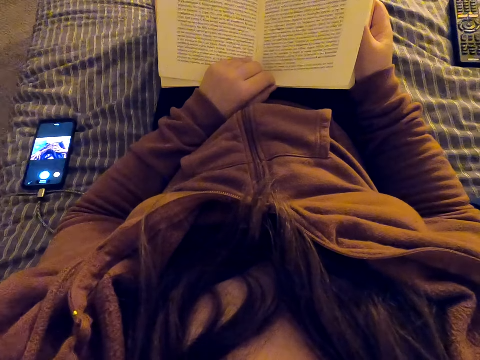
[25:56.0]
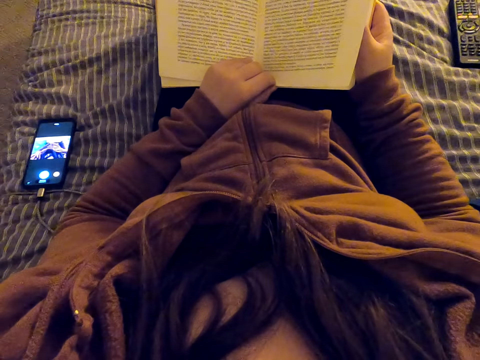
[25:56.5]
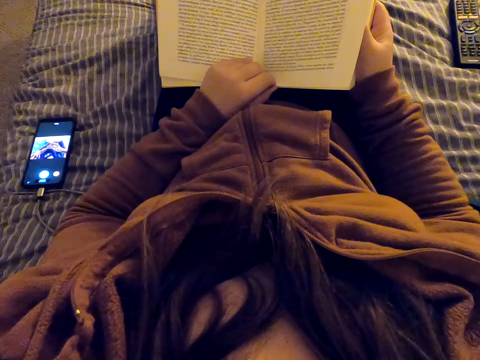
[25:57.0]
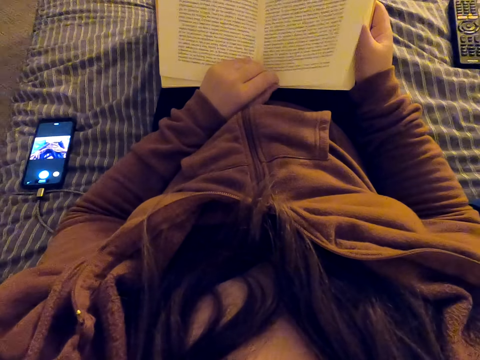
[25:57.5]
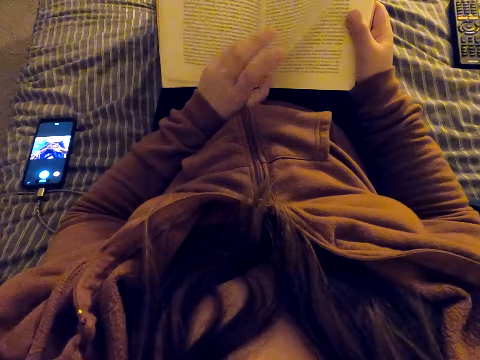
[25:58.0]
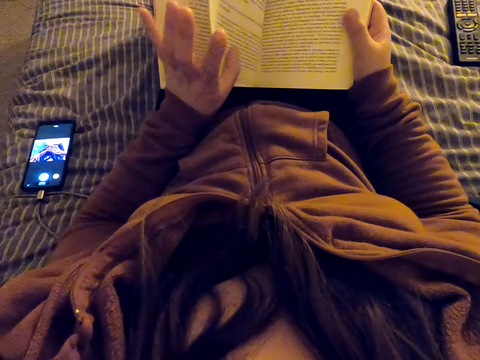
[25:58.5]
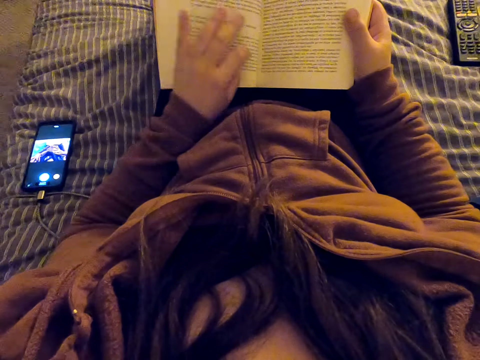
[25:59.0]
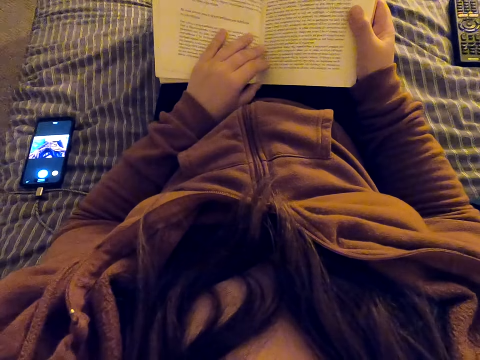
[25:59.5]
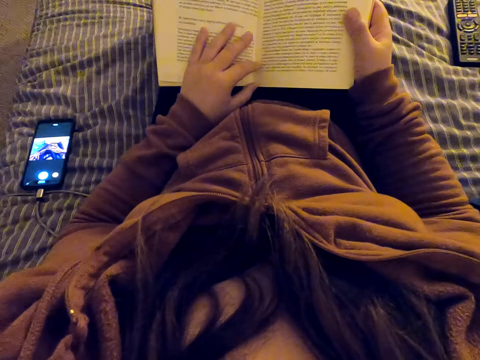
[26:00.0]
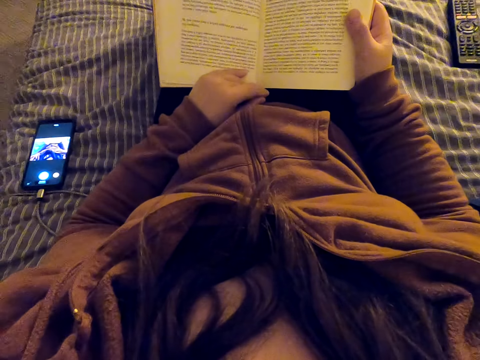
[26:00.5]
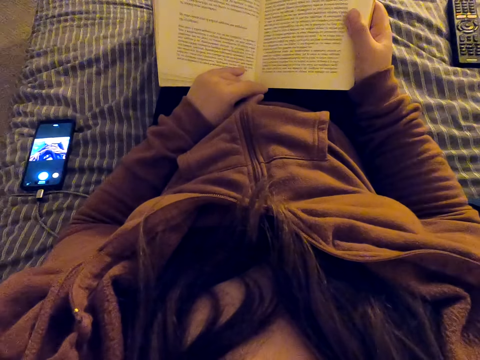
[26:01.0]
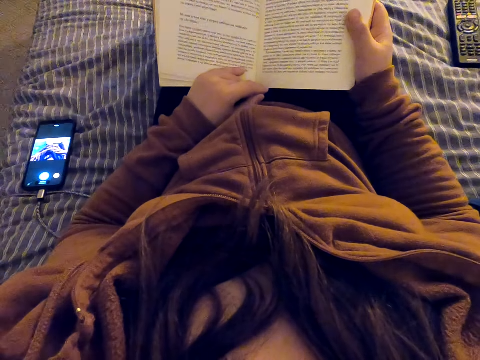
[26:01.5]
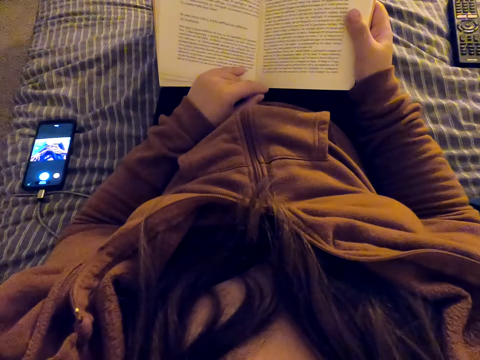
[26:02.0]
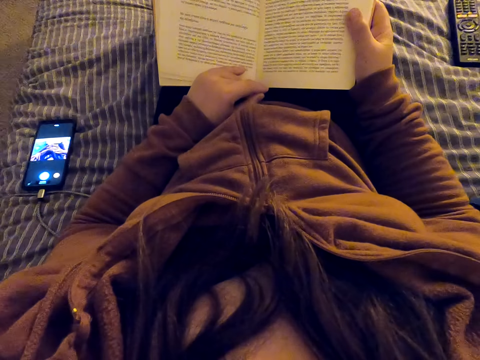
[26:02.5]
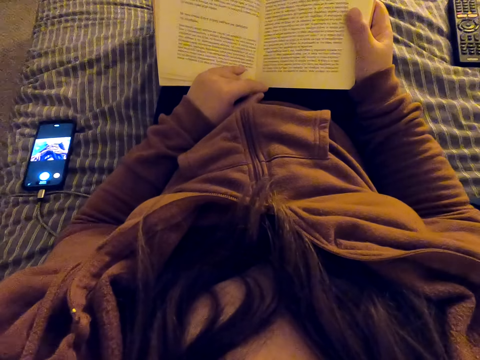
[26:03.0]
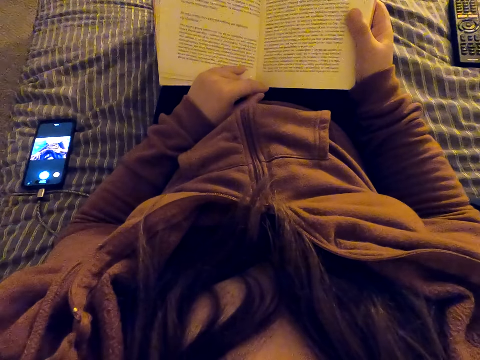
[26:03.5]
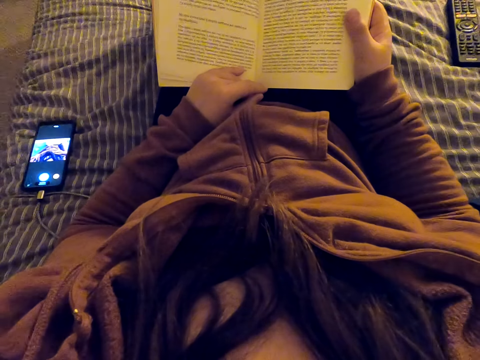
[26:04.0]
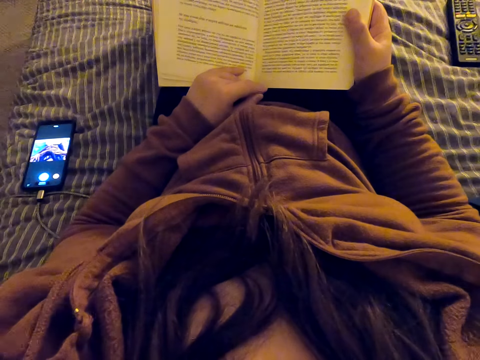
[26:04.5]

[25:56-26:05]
The camera wearer turns a page of the book. They move the left hand. They read the book.

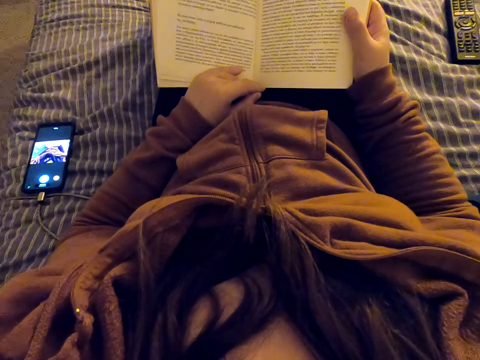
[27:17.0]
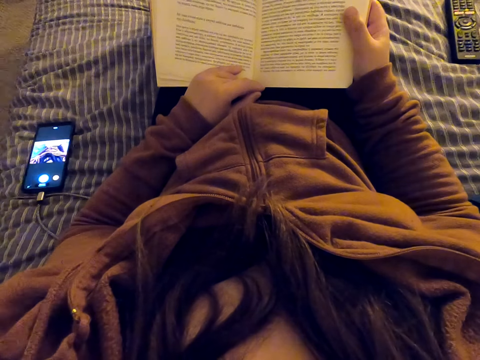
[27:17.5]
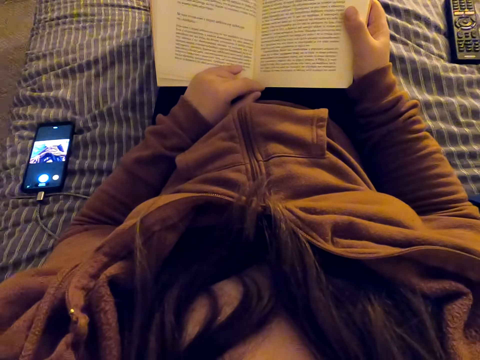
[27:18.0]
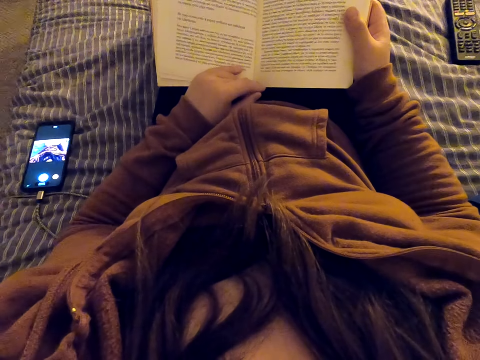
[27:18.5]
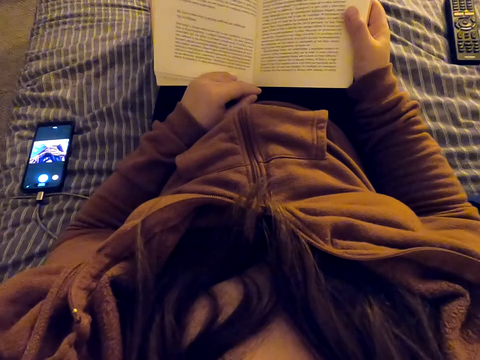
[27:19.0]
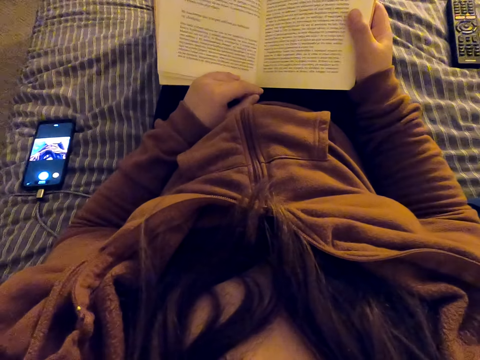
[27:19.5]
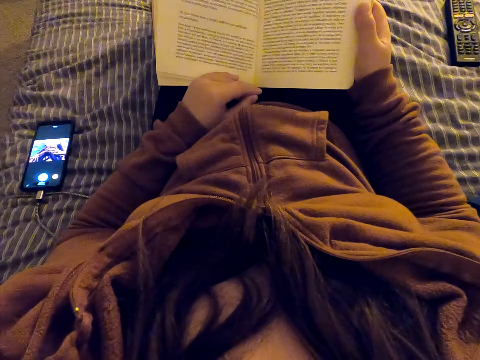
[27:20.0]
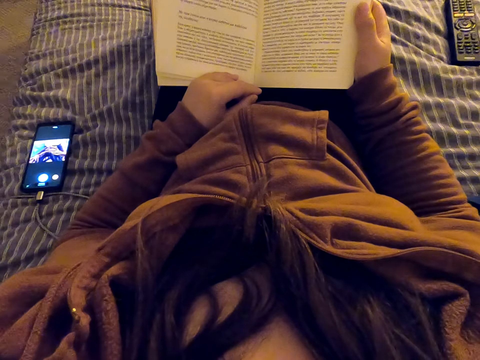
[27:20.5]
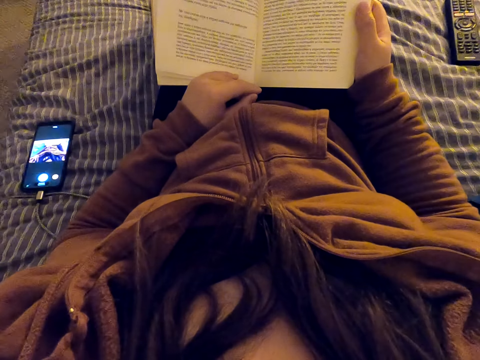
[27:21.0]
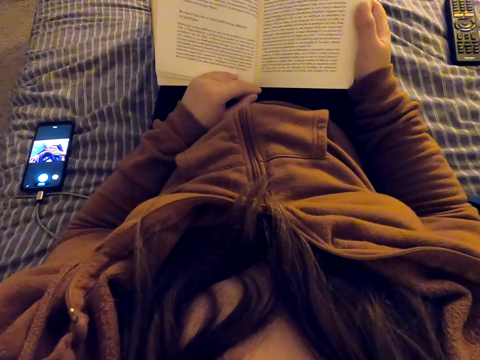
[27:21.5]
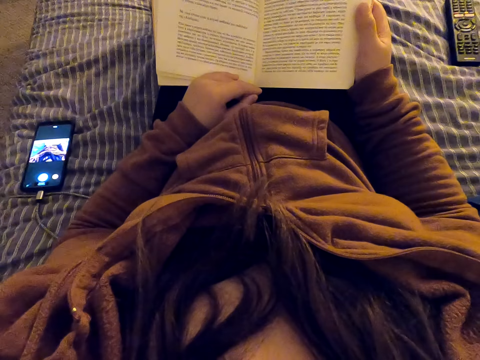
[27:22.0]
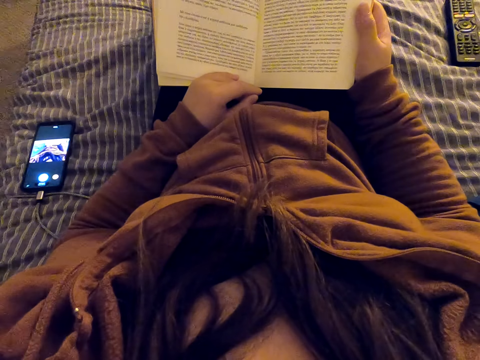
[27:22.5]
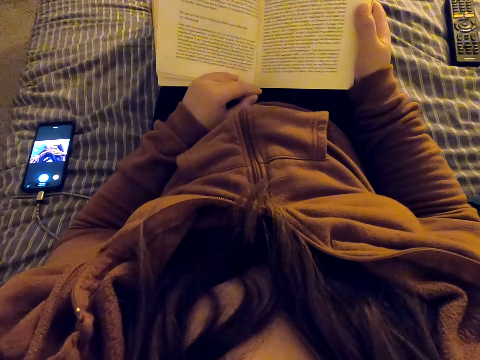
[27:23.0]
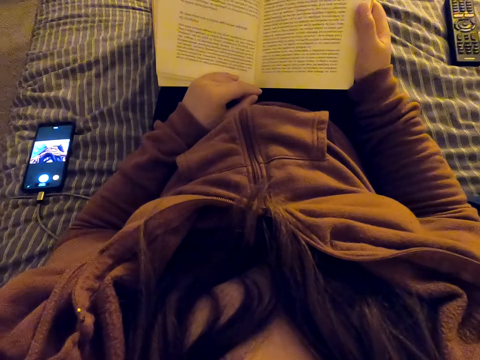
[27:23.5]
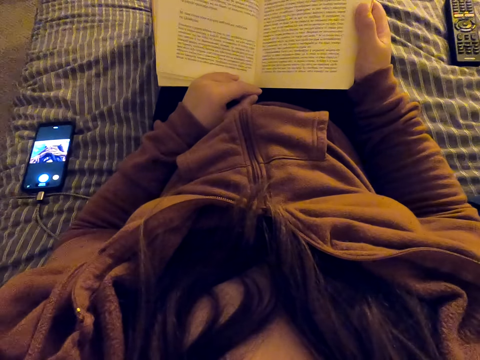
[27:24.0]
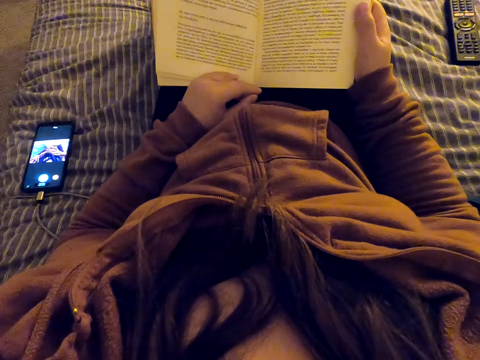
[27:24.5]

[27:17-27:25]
The camera wearer moves the left hand. They straighten a hand. They read the book. They move the right hand thumb.
